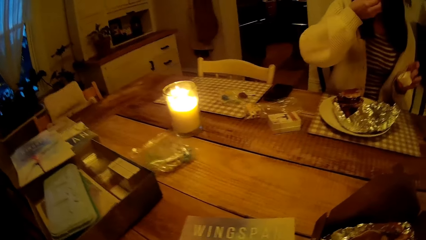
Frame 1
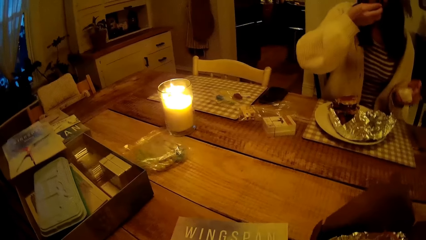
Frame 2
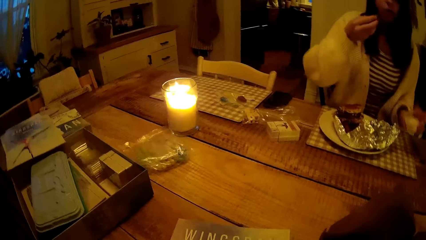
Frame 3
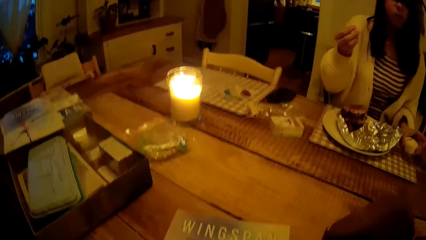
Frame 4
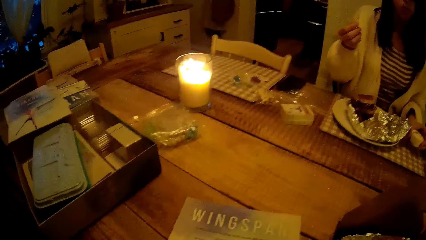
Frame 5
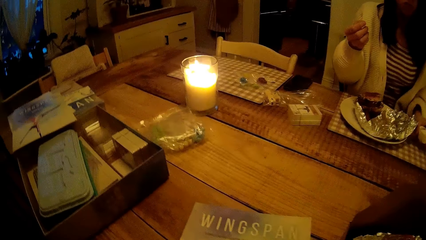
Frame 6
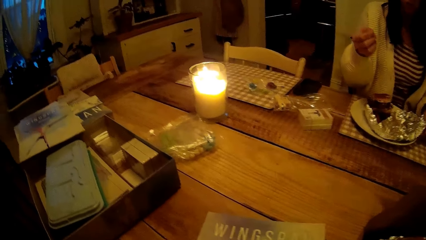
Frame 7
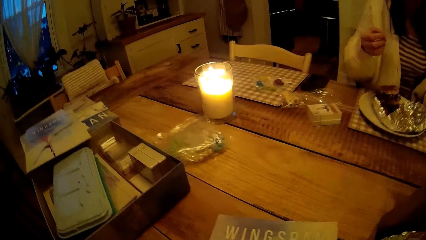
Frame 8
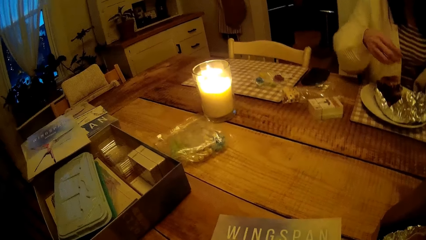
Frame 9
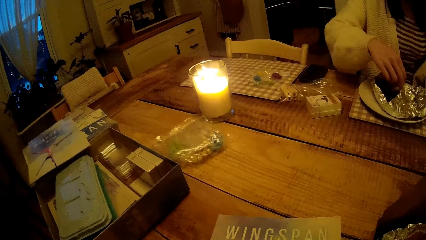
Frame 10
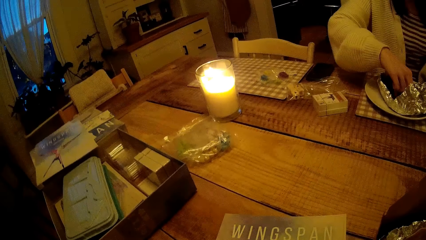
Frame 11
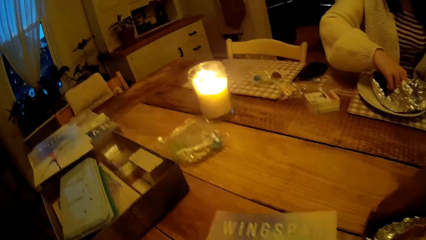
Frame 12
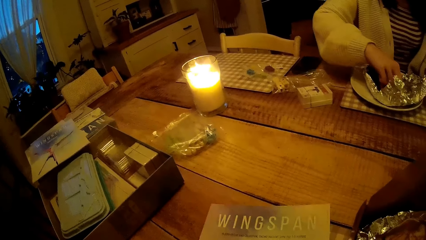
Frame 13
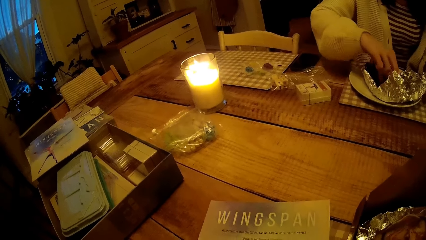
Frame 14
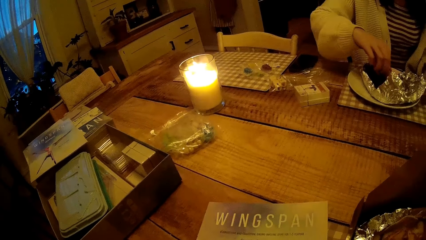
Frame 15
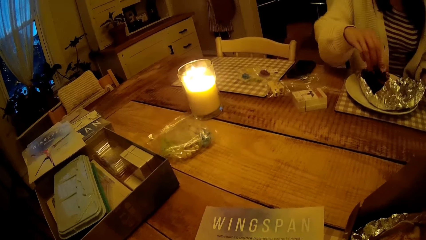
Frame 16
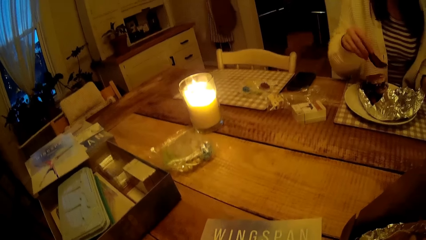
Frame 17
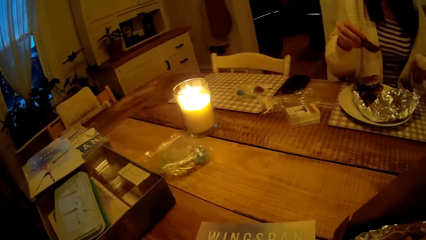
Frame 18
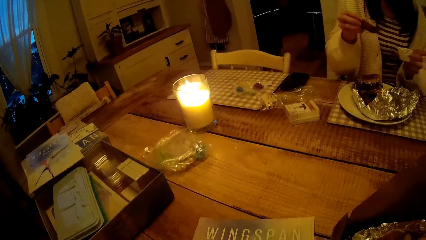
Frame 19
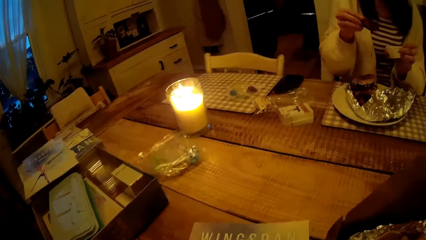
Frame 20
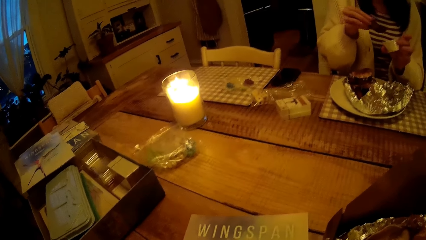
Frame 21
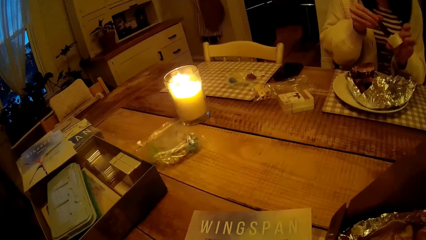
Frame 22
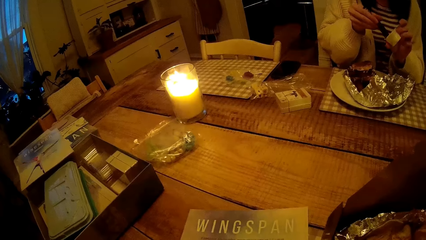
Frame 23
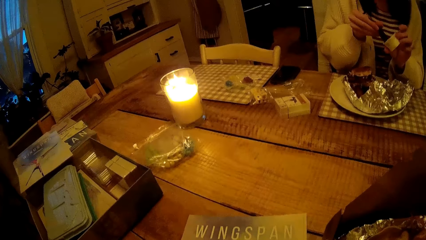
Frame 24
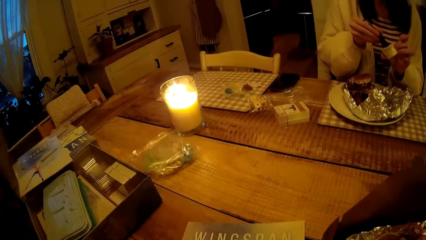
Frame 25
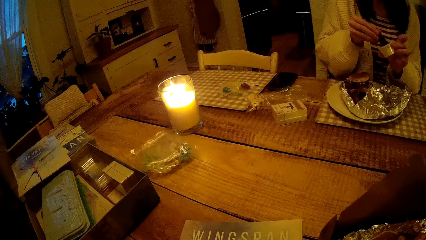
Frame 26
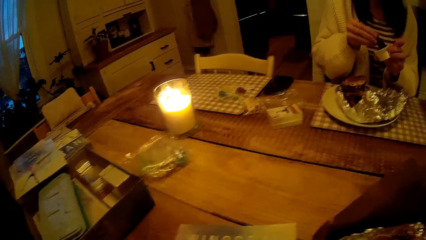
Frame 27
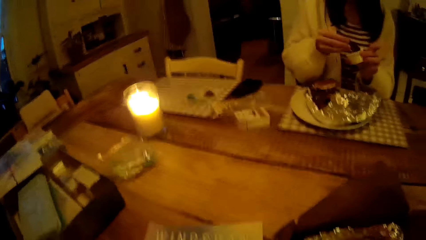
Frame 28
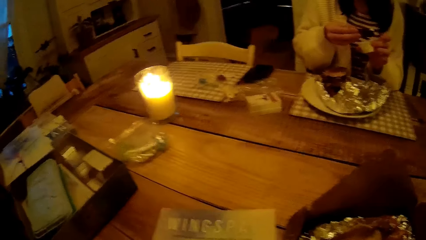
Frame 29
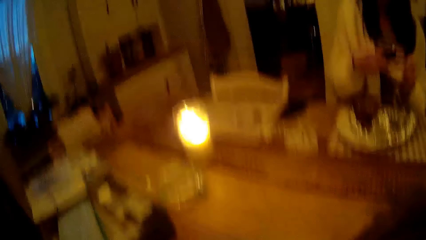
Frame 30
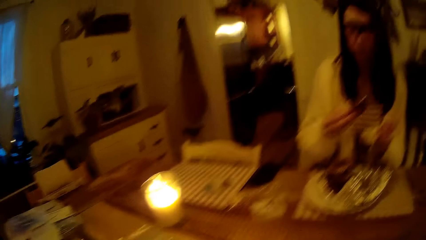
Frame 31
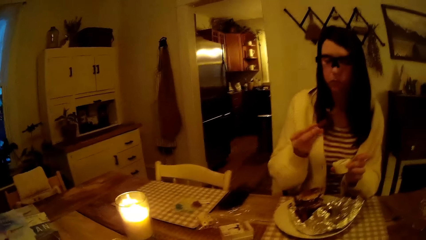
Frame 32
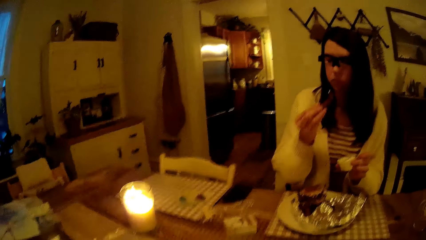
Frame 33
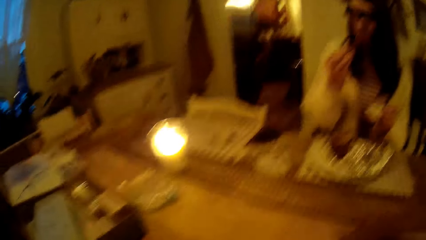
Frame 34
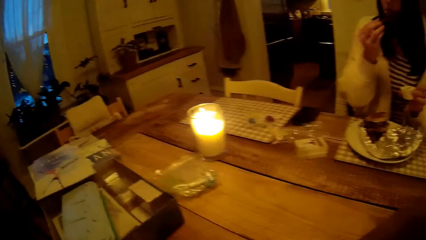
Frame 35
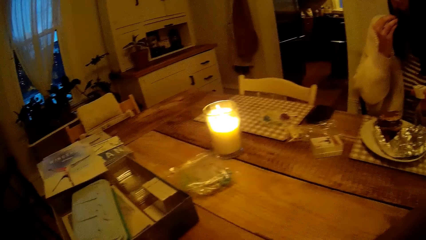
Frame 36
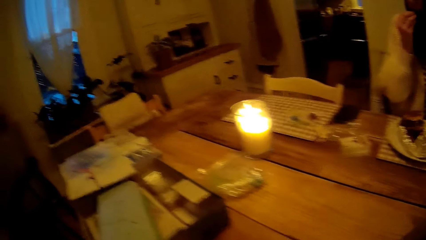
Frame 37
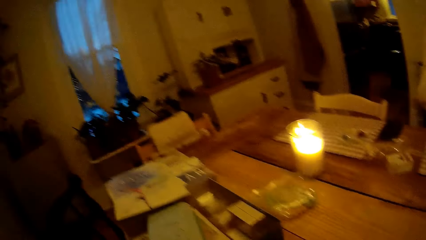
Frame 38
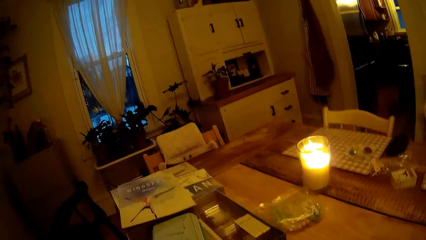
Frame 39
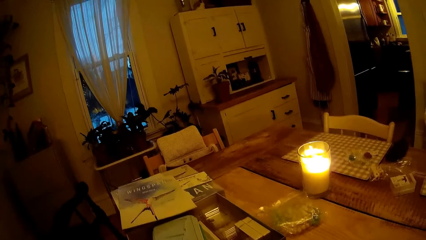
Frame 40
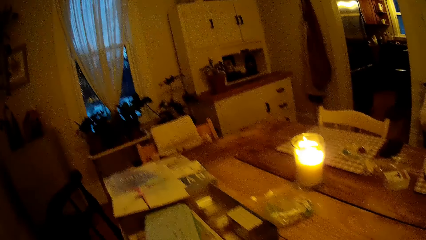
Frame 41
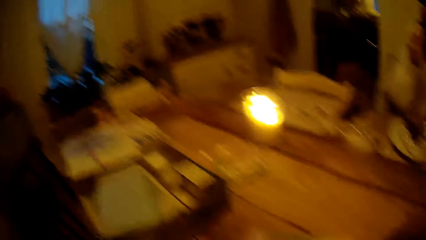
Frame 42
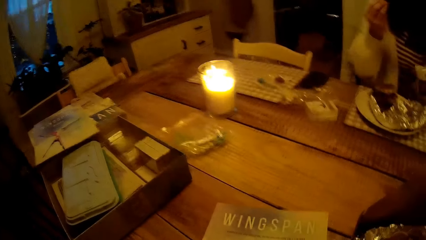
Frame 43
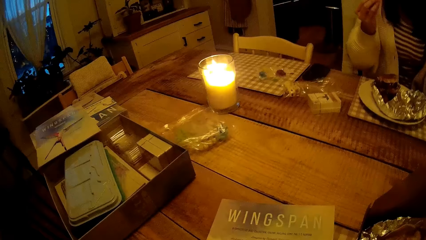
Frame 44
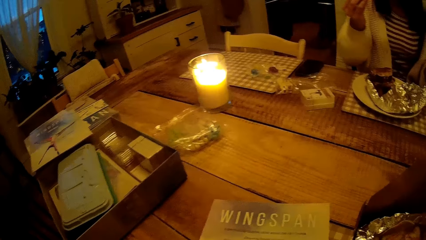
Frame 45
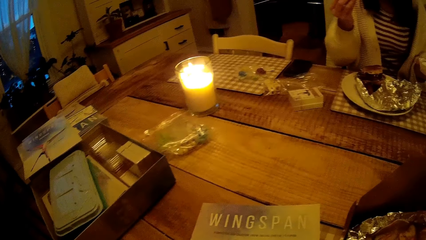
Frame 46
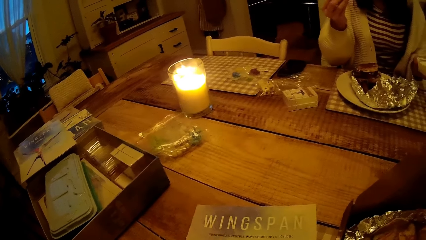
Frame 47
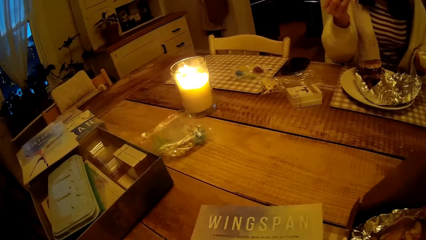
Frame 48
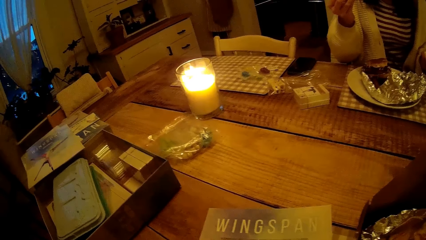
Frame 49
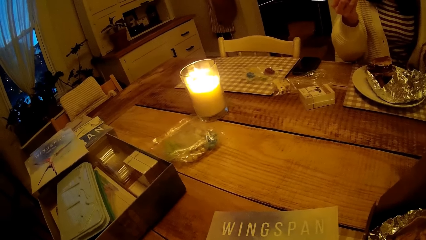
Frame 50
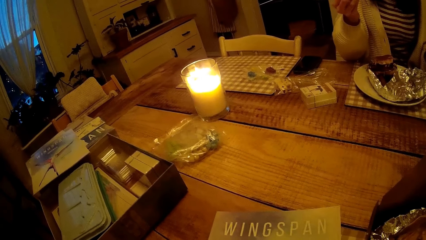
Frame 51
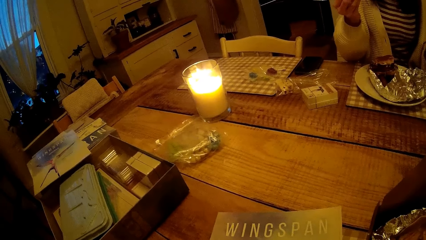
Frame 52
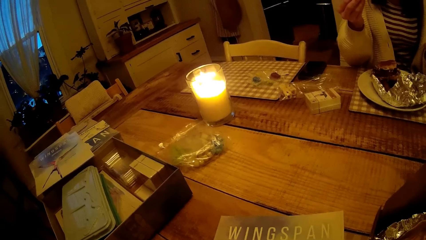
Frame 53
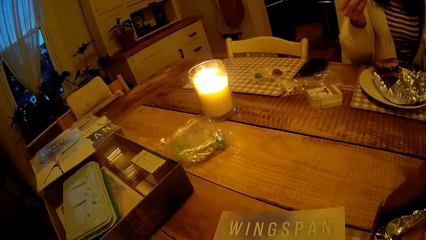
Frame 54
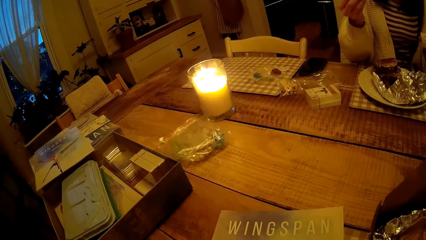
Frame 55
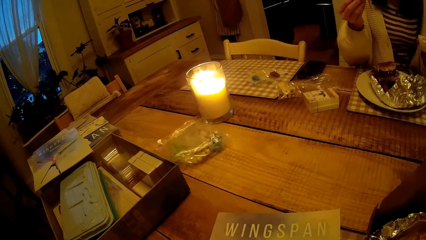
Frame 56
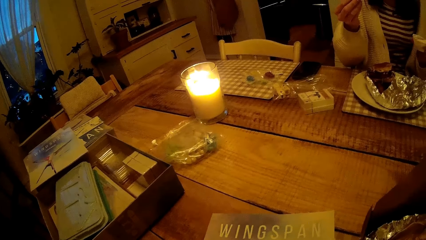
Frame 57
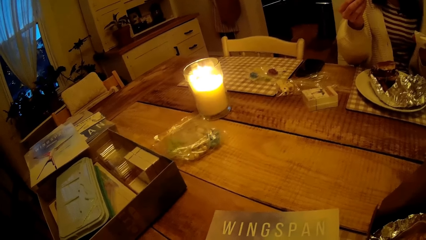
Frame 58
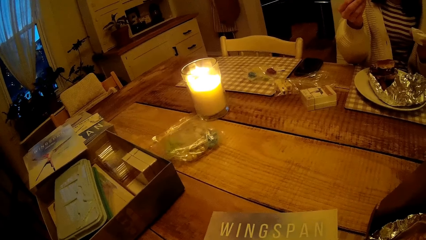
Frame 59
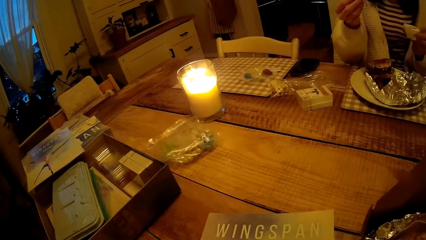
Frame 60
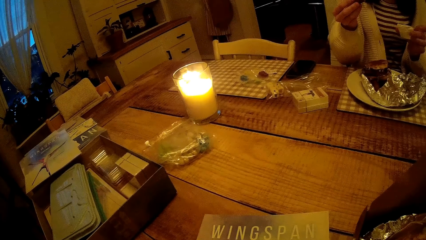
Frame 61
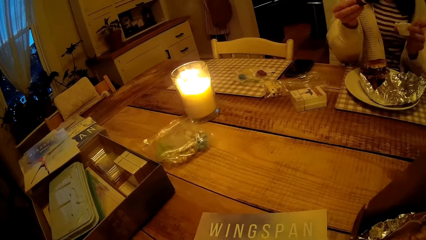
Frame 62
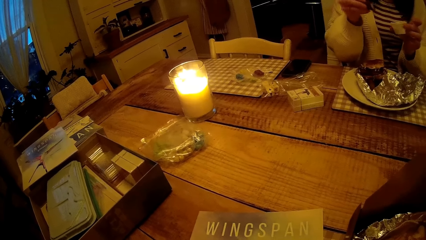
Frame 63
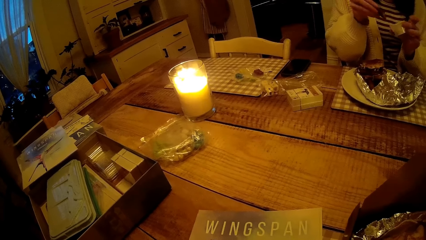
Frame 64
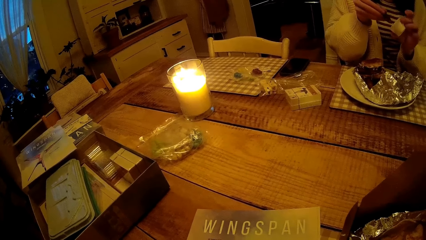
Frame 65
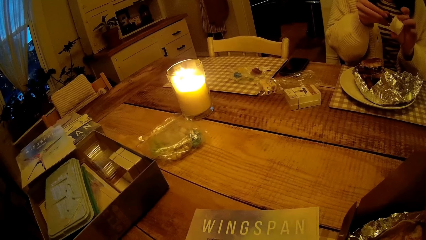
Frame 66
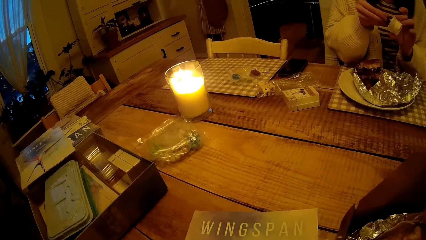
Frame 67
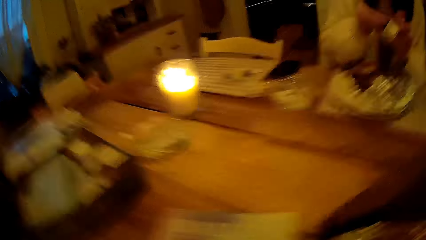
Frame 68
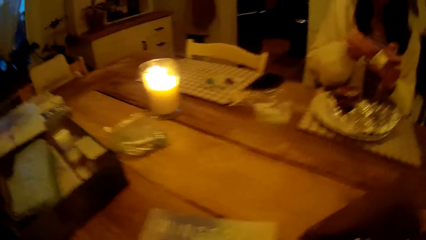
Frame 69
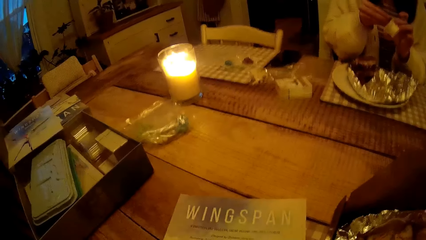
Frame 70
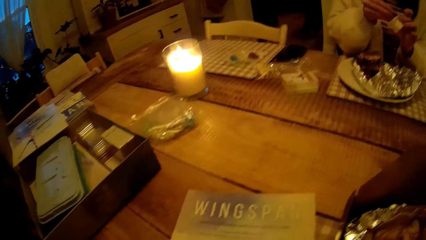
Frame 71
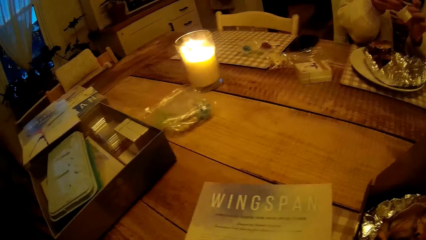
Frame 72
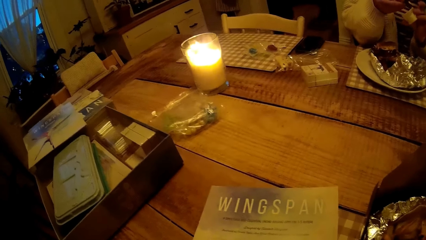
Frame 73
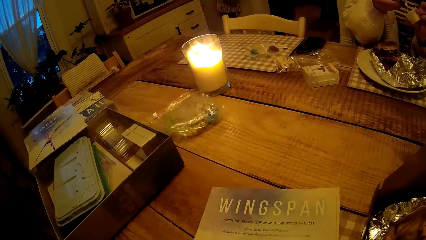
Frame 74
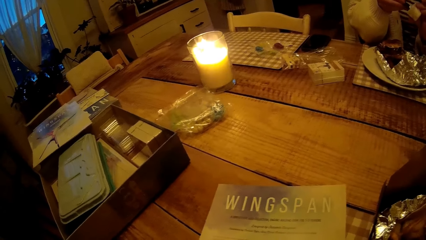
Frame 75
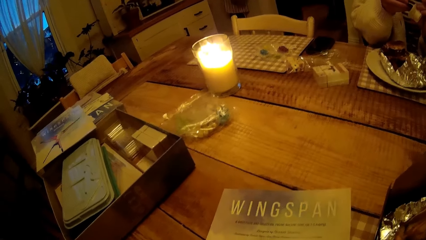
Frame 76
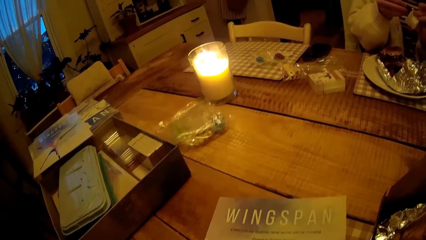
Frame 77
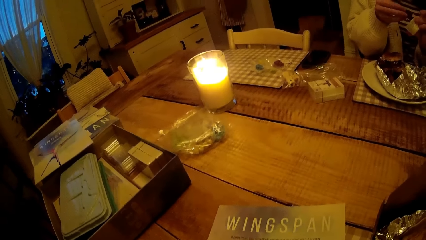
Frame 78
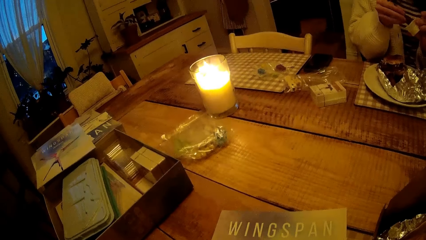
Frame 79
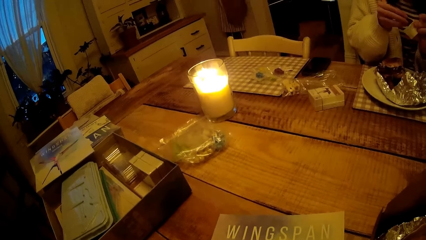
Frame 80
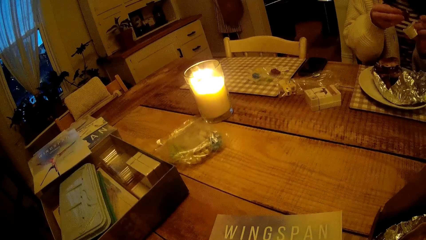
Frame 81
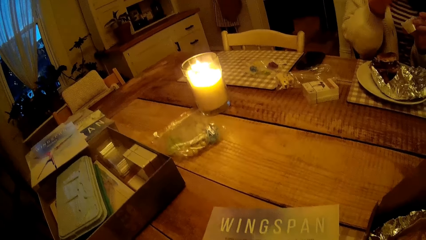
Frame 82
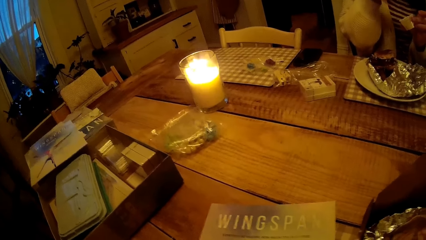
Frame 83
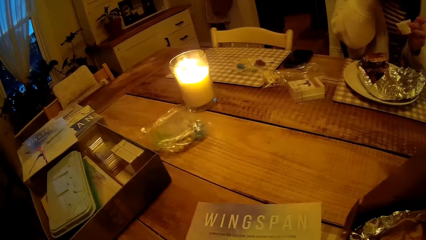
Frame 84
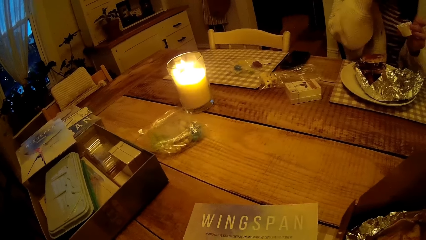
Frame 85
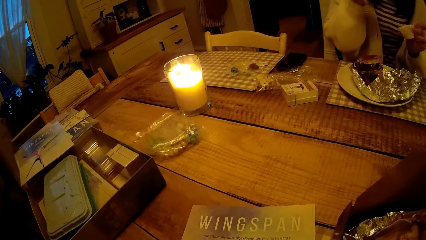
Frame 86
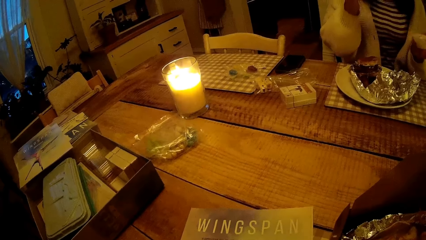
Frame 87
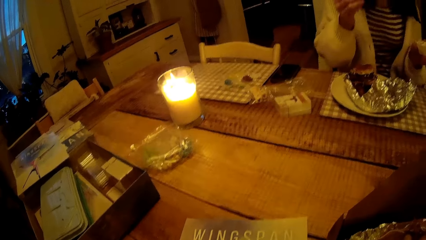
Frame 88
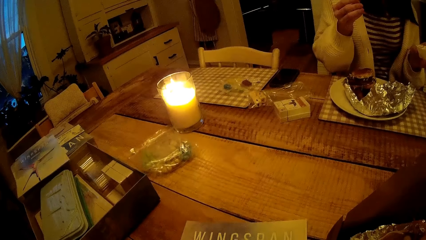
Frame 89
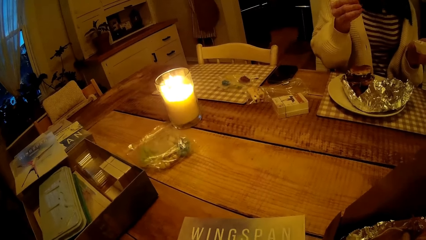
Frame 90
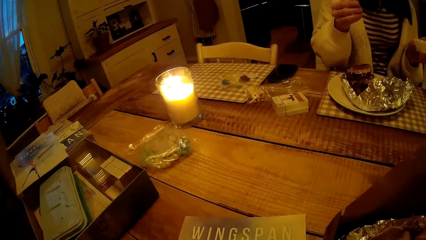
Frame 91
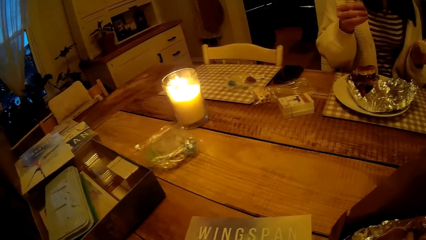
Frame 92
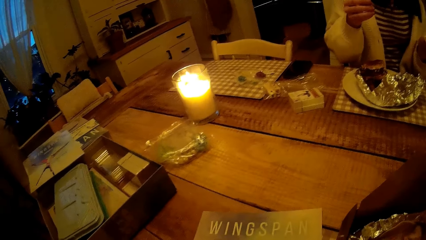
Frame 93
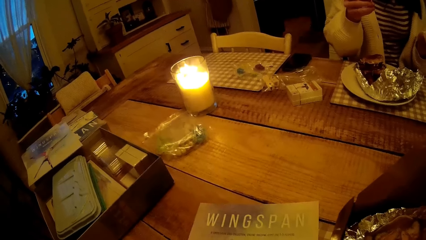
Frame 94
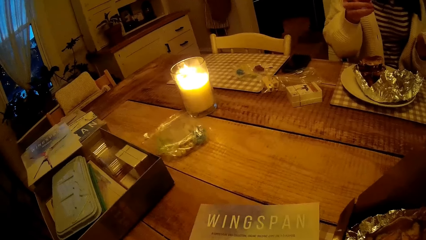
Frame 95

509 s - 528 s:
The woman eats the chip with her right hand. The woman picks a chip from the plate of food on the table with her right hand. The woman dips the chip in the bowl of whipped cream with her right hand. The woman eats the chip with her right hand. The woman dips the chip in the bowl of whipped cream with her right hand.
